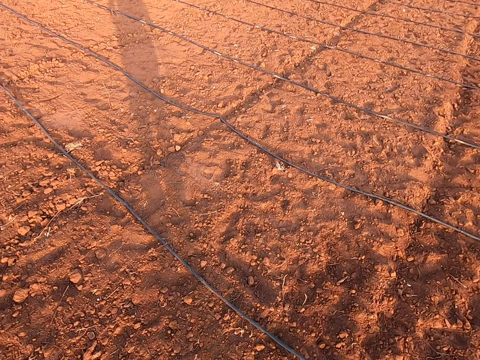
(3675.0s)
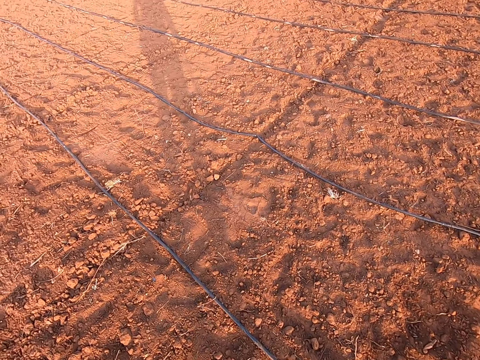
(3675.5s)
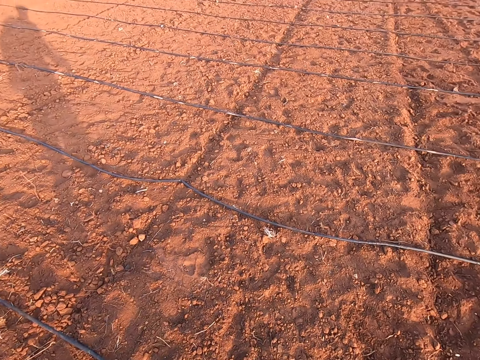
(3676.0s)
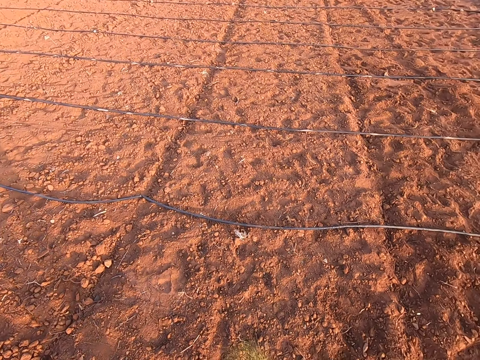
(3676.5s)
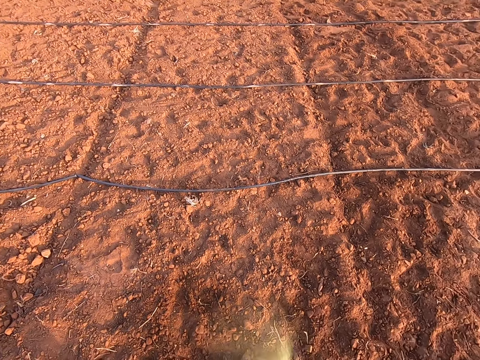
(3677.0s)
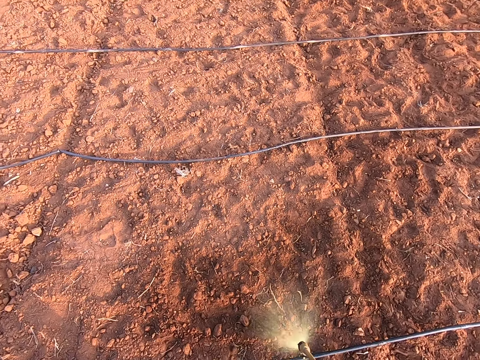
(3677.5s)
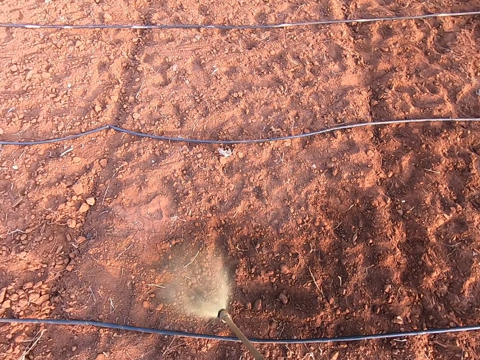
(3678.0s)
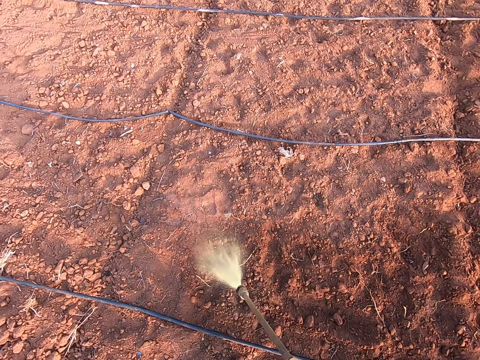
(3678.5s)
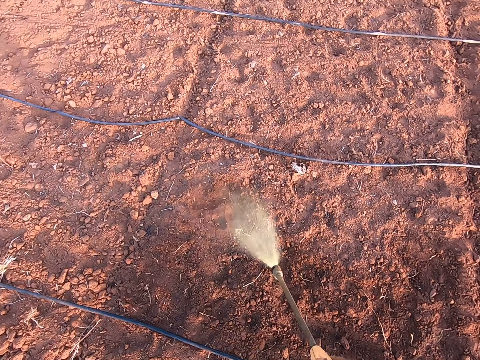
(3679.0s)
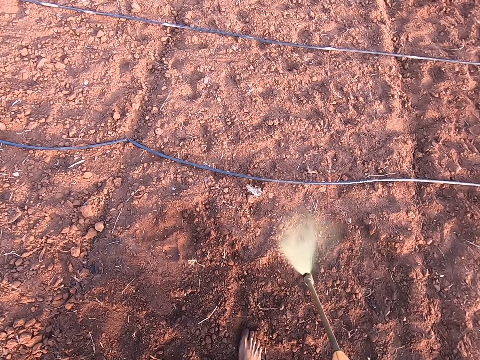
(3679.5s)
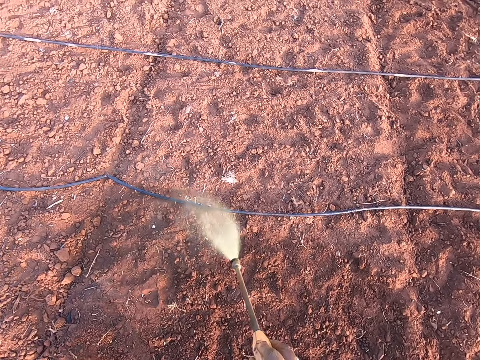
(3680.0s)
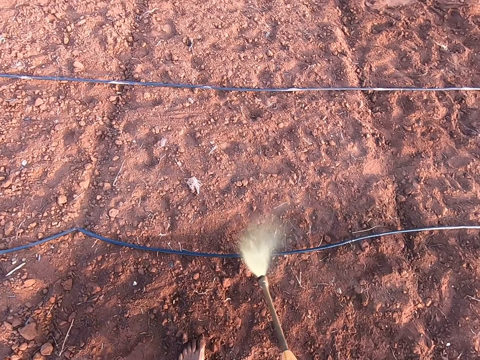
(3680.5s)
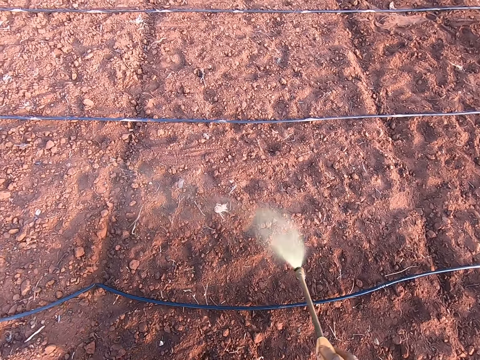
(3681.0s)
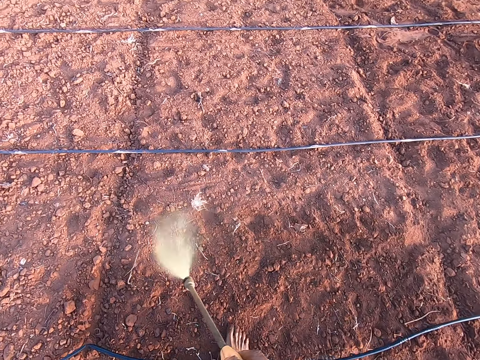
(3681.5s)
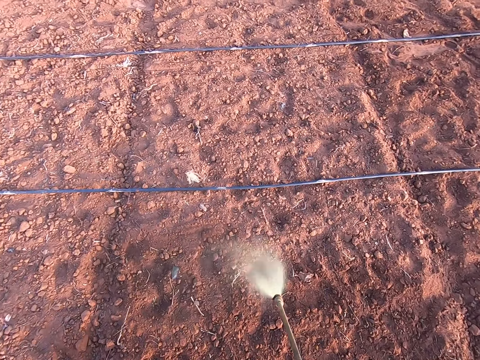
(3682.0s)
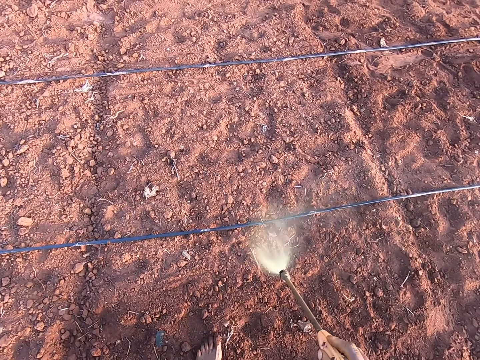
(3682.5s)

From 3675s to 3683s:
The camera wearer sprays liquid on the ground with the nozzle of the backpack sprayer in his right hand.

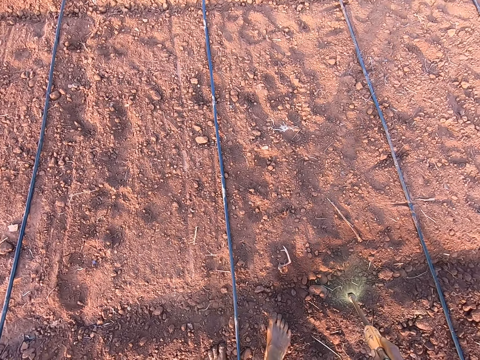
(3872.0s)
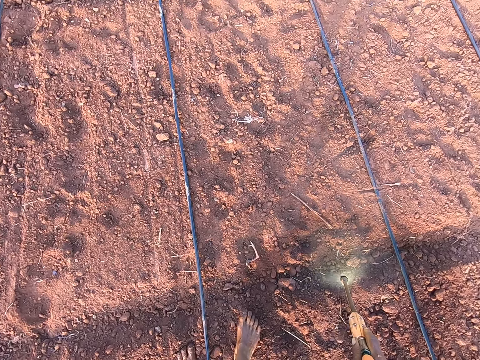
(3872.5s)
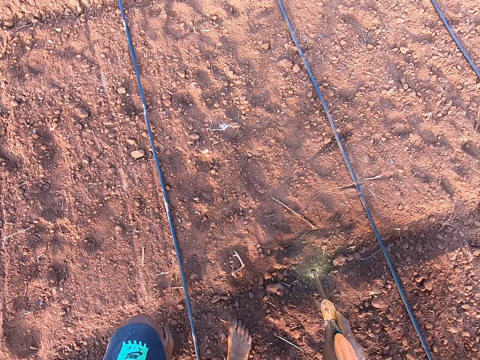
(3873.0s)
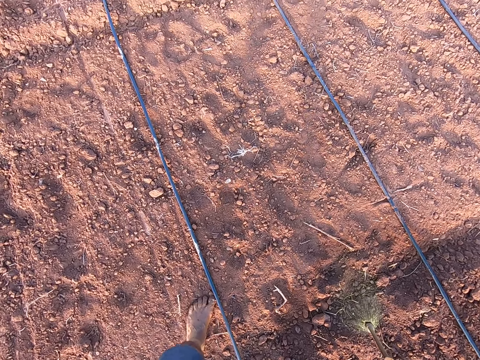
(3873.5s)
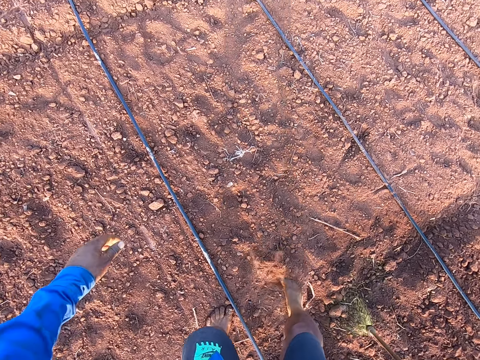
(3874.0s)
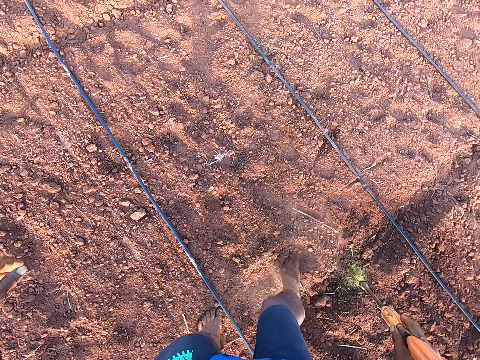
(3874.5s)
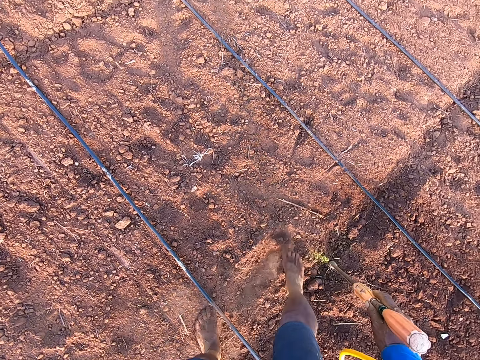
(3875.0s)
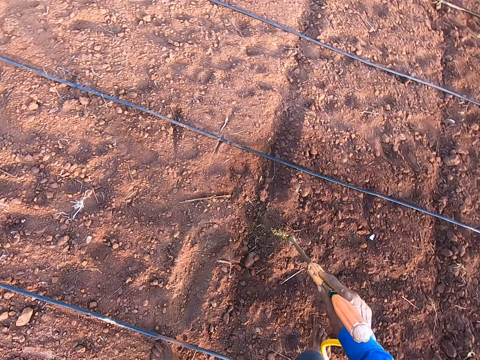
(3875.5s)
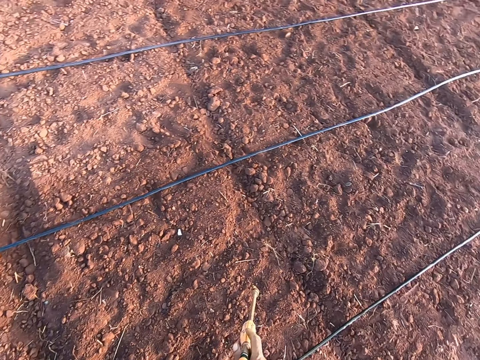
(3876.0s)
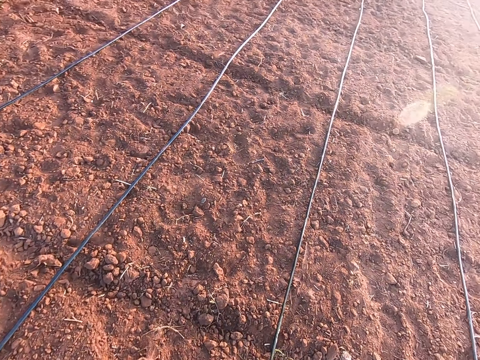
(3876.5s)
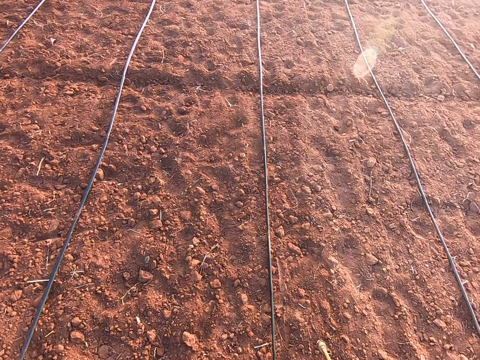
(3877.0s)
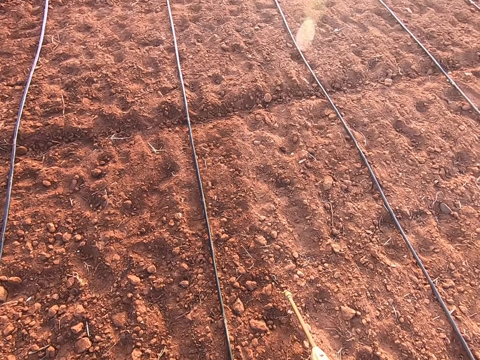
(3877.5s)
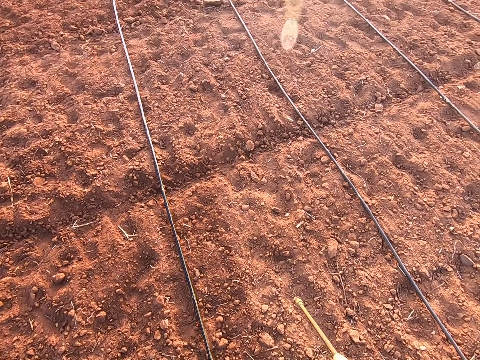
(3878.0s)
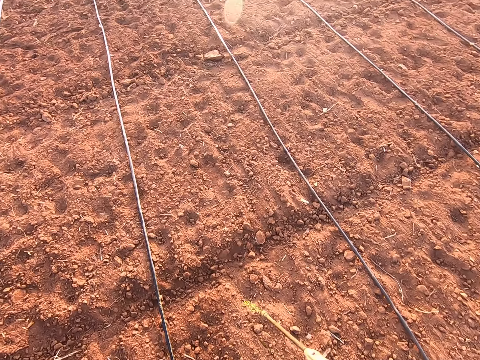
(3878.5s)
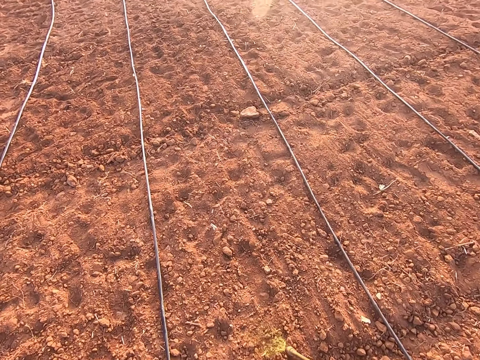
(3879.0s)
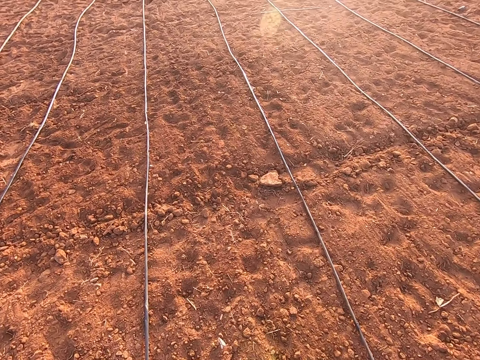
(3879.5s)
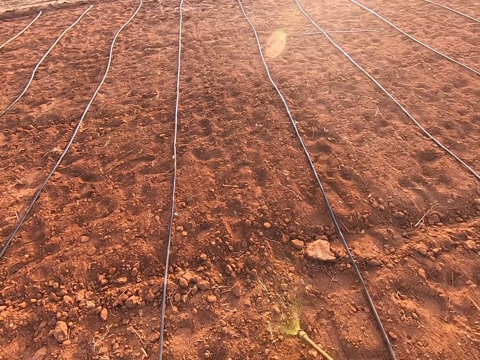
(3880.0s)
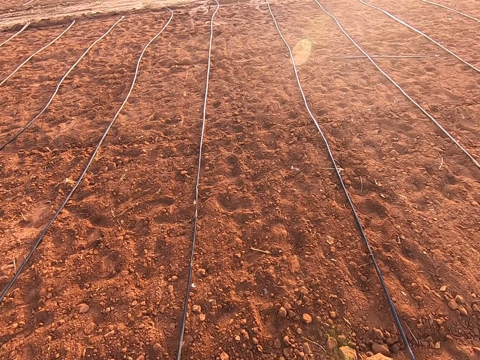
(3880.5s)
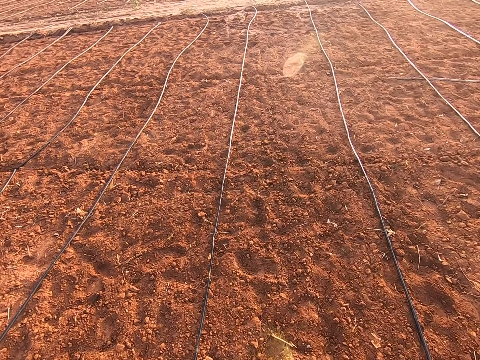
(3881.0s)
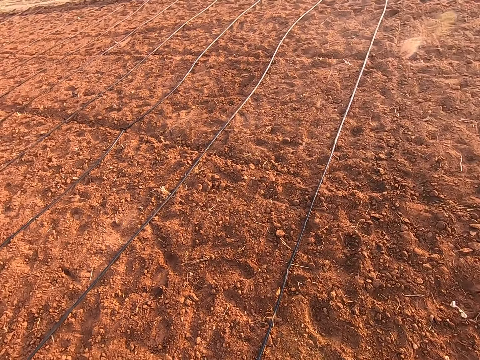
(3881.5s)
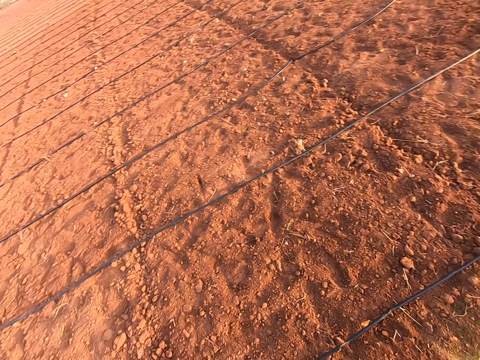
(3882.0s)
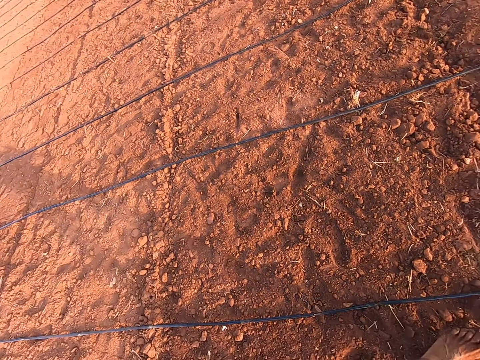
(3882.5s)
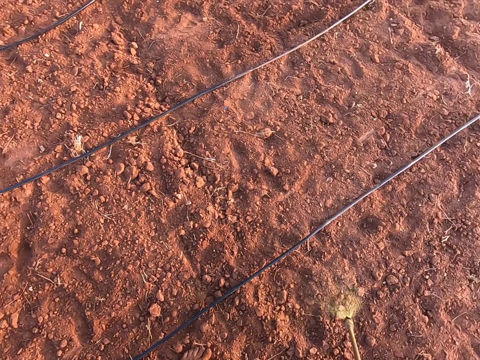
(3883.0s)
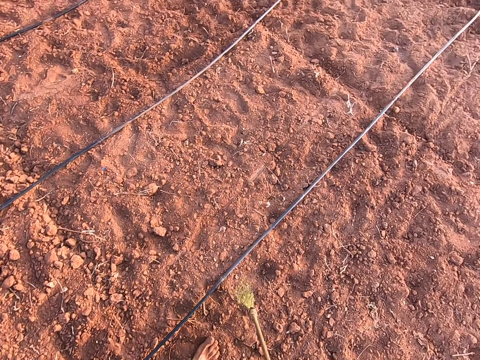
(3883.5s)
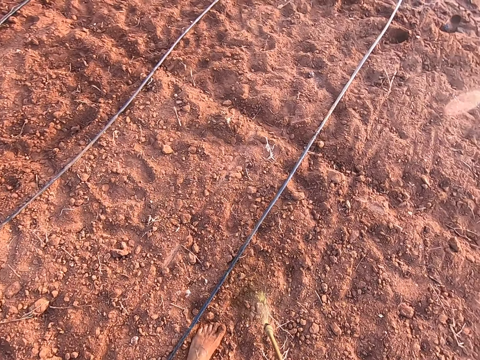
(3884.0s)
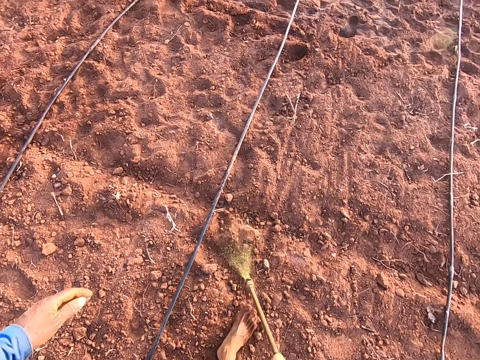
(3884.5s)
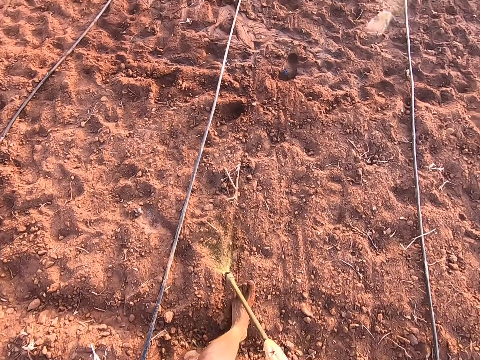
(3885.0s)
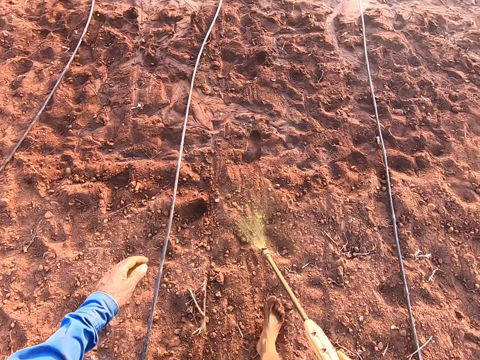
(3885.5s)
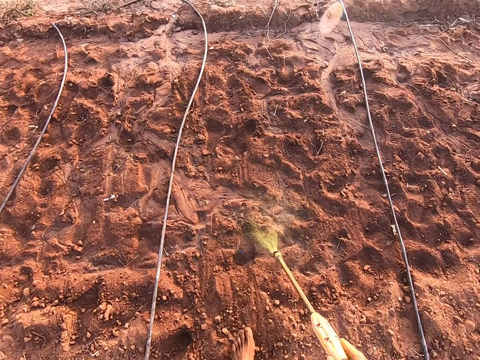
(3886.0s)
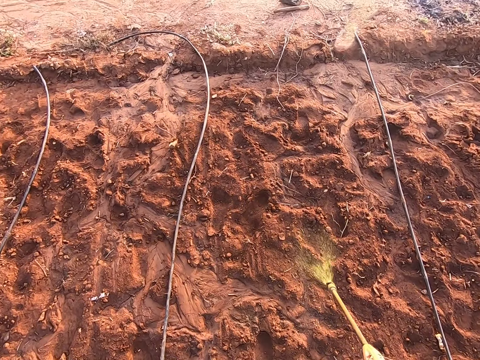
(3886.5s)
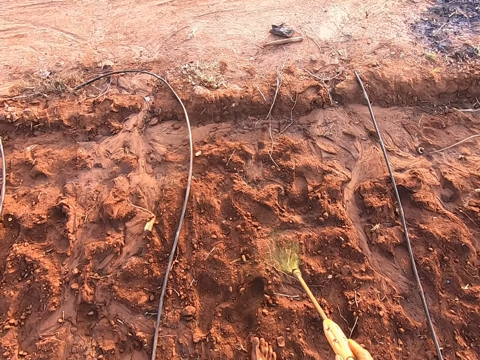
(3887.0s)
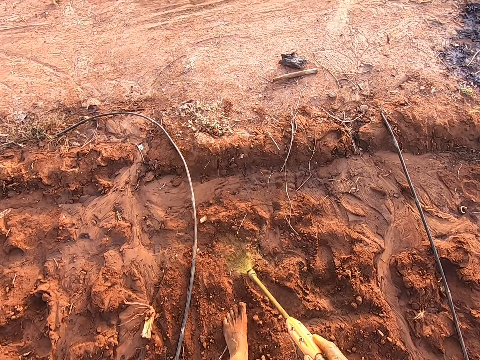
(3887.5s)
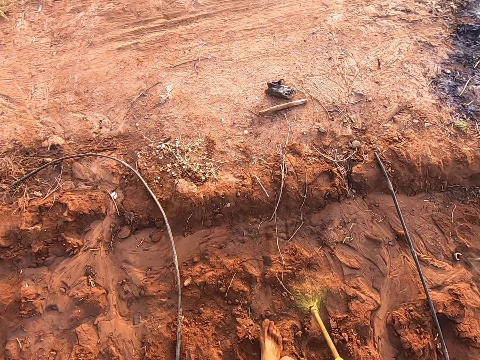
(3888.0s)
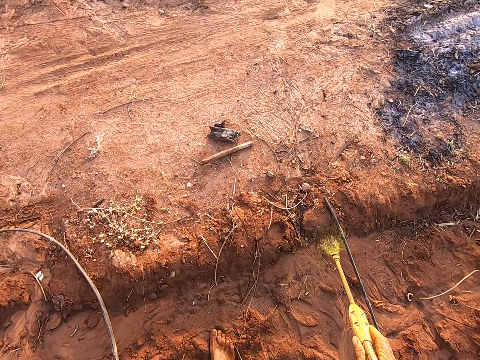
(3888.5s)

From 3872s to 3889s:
The camera wearer draws a line on the farm with his leg. He sprays mist on the farm with a power sprayer. He sprays mist on the farm with the power sprayer again. He talks.
